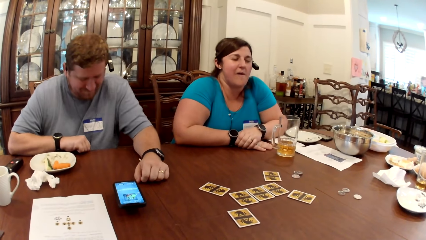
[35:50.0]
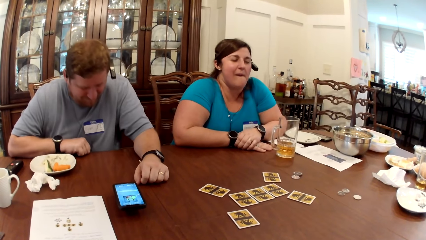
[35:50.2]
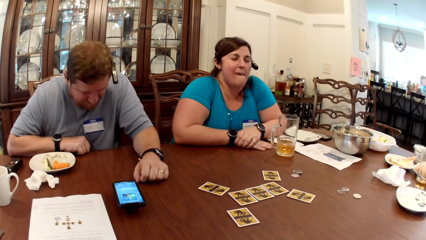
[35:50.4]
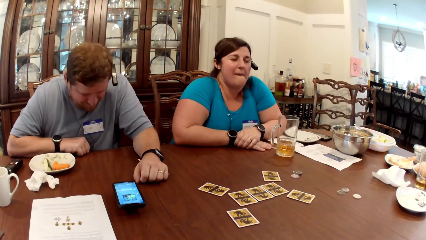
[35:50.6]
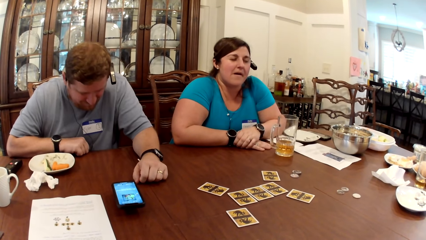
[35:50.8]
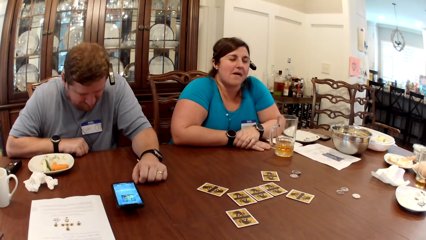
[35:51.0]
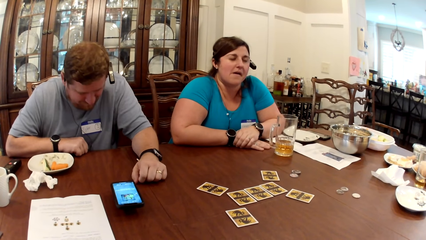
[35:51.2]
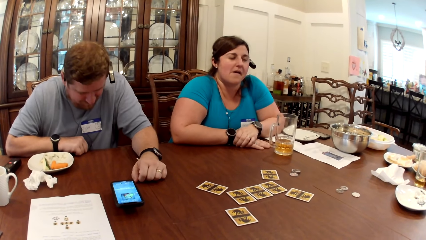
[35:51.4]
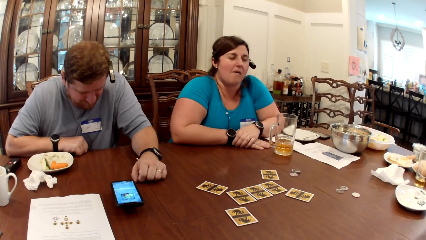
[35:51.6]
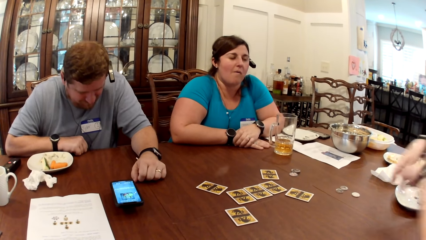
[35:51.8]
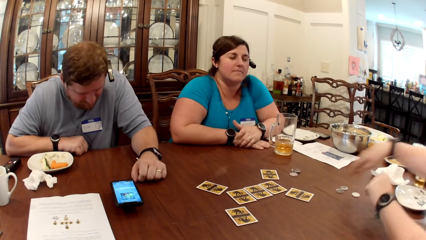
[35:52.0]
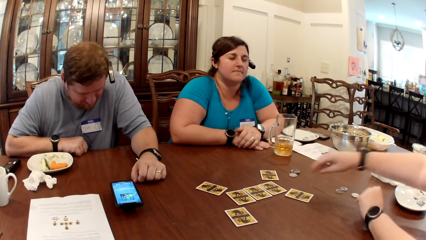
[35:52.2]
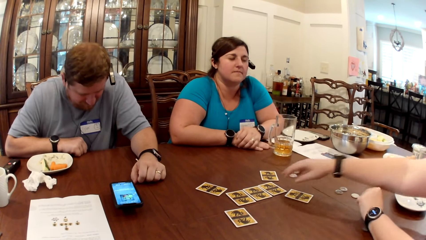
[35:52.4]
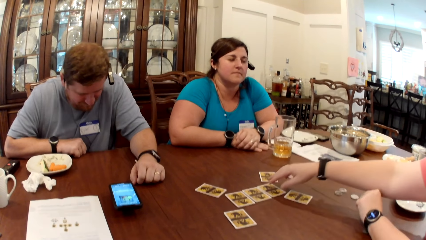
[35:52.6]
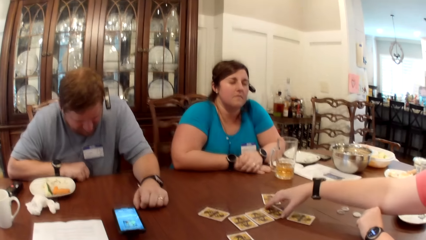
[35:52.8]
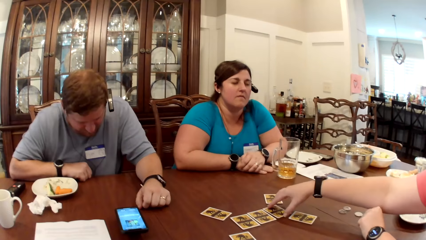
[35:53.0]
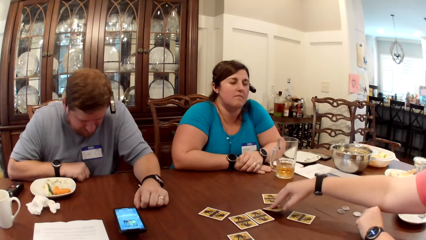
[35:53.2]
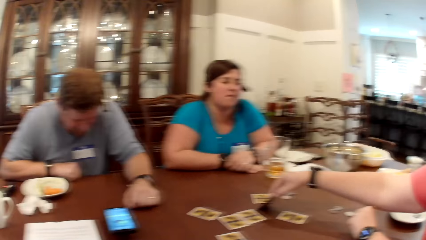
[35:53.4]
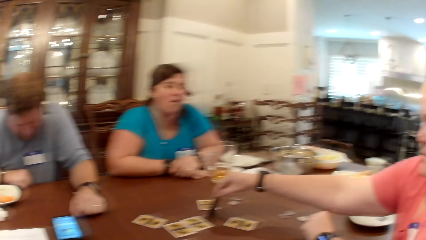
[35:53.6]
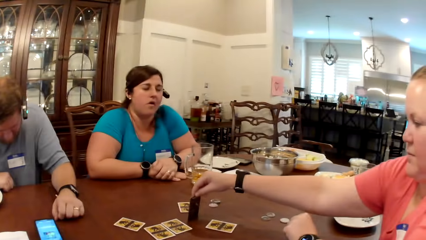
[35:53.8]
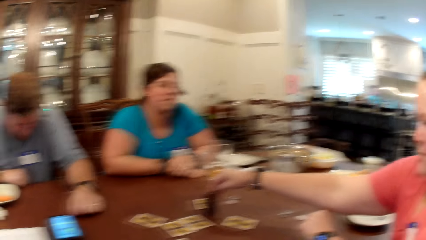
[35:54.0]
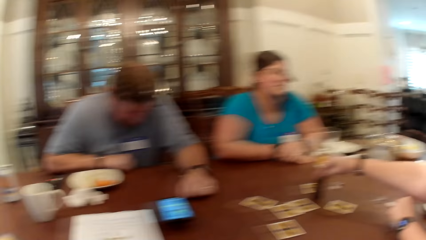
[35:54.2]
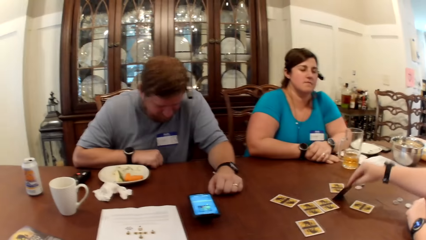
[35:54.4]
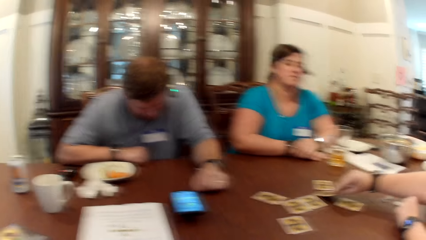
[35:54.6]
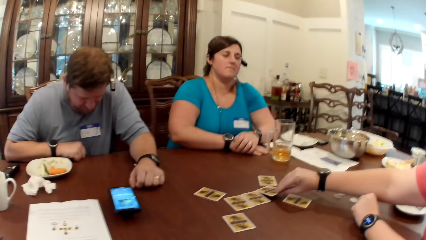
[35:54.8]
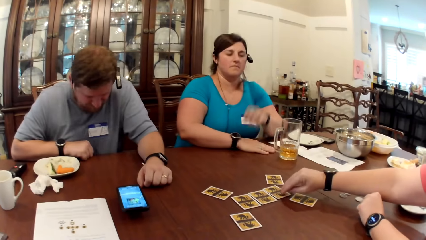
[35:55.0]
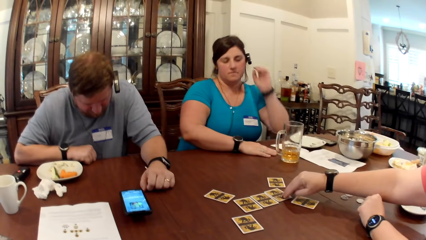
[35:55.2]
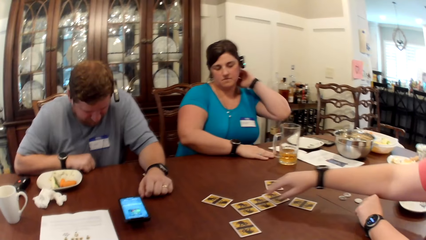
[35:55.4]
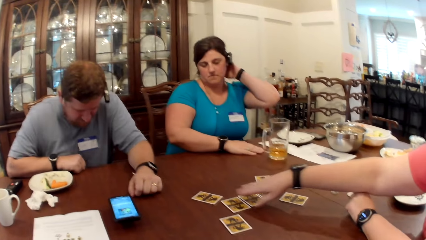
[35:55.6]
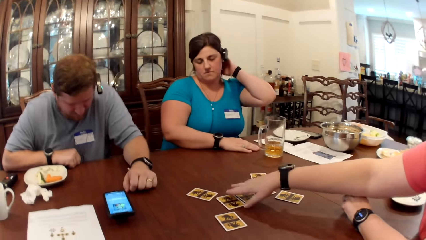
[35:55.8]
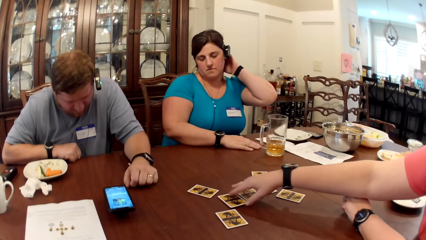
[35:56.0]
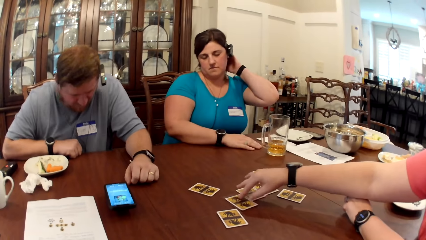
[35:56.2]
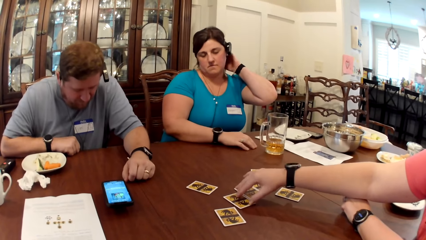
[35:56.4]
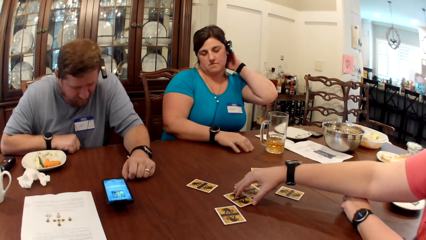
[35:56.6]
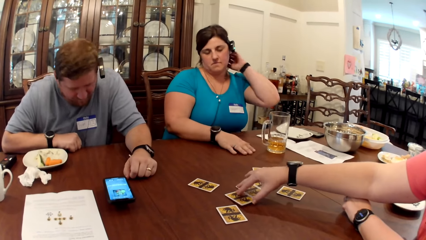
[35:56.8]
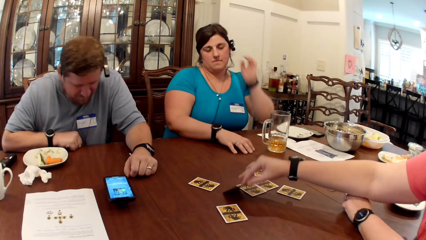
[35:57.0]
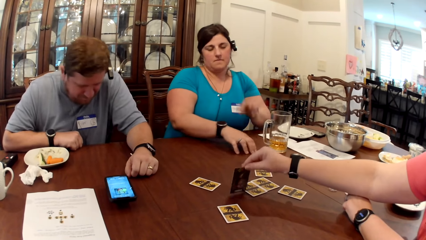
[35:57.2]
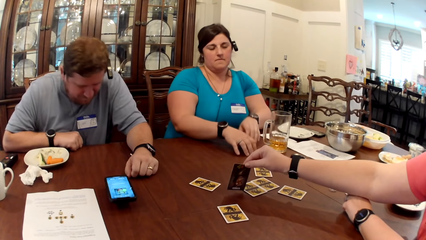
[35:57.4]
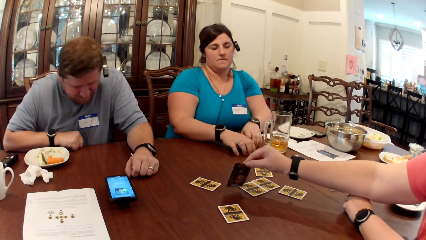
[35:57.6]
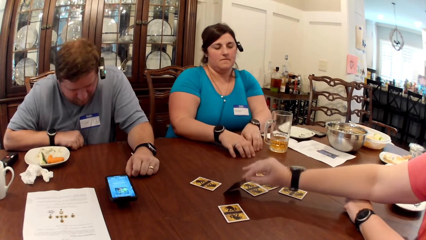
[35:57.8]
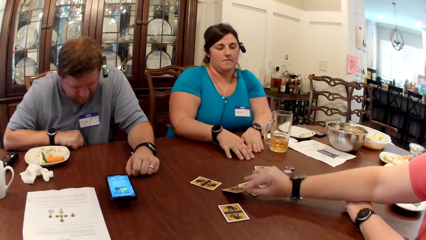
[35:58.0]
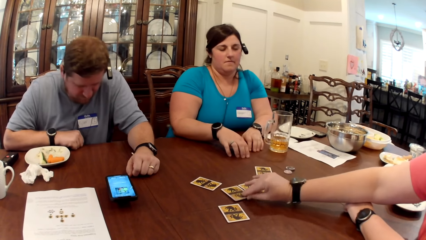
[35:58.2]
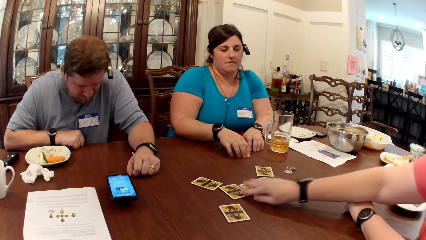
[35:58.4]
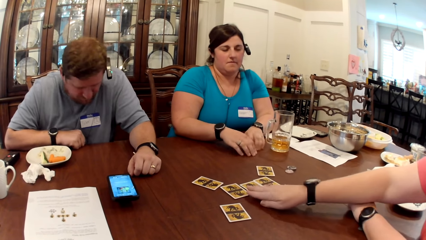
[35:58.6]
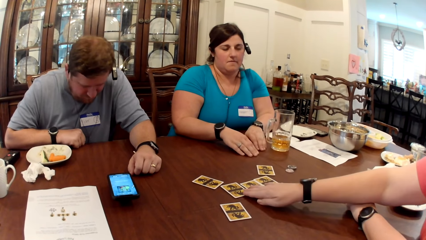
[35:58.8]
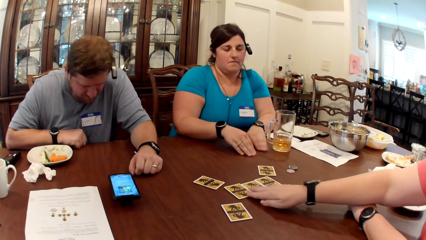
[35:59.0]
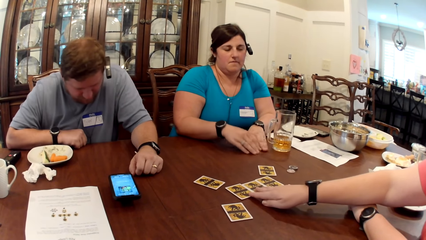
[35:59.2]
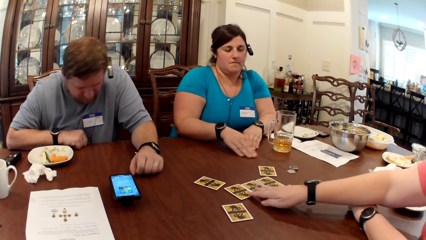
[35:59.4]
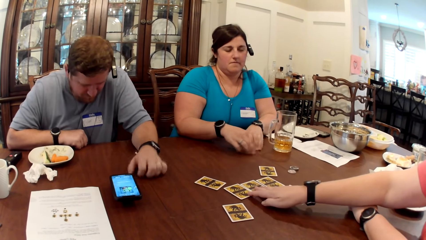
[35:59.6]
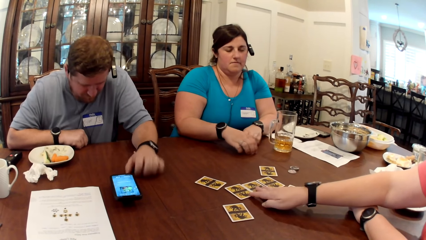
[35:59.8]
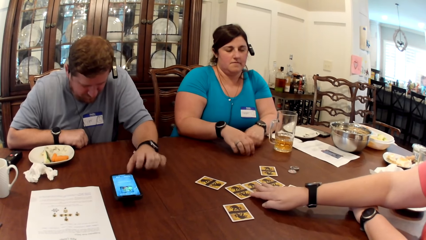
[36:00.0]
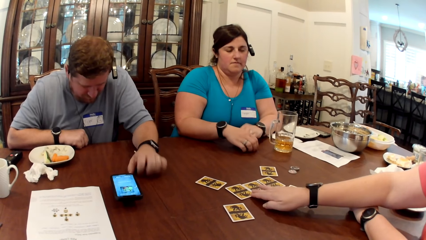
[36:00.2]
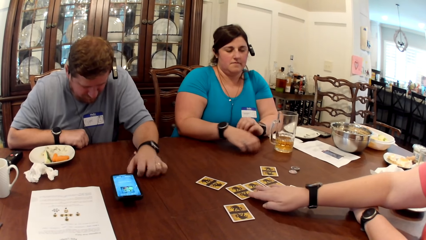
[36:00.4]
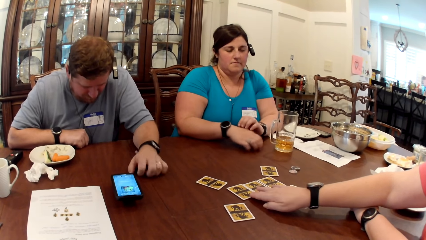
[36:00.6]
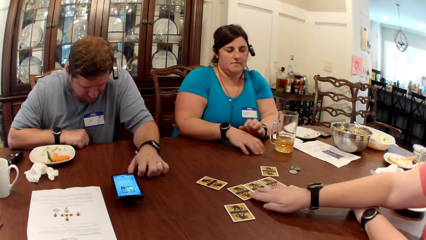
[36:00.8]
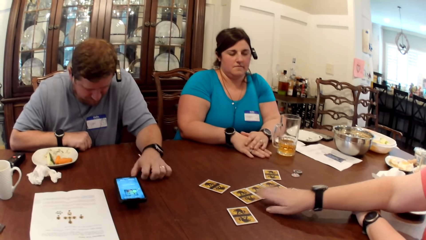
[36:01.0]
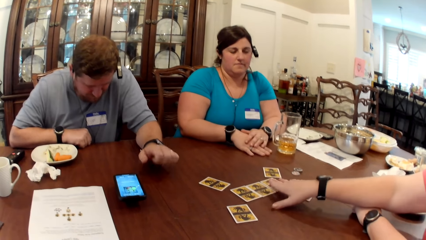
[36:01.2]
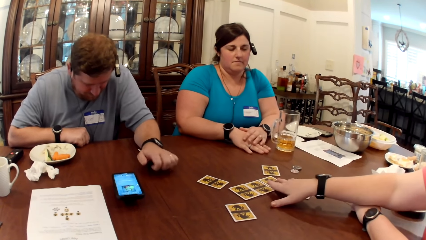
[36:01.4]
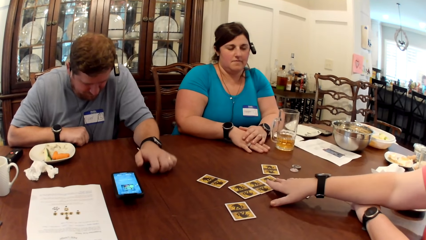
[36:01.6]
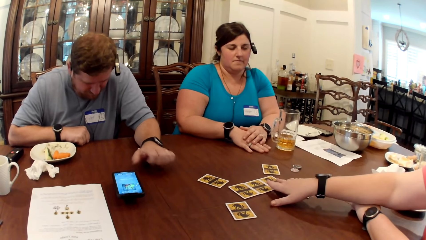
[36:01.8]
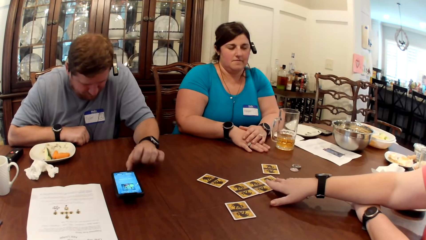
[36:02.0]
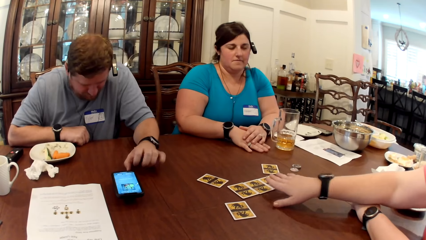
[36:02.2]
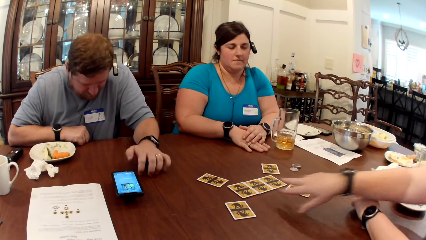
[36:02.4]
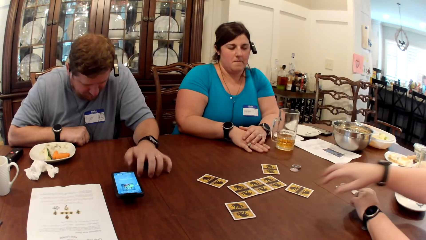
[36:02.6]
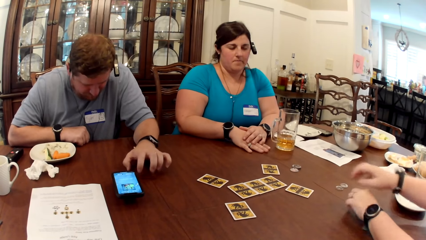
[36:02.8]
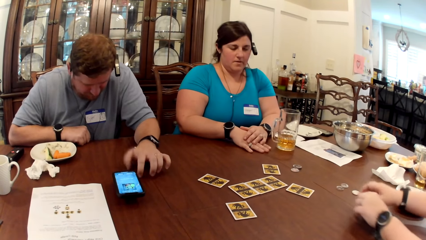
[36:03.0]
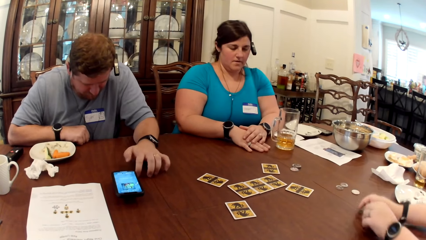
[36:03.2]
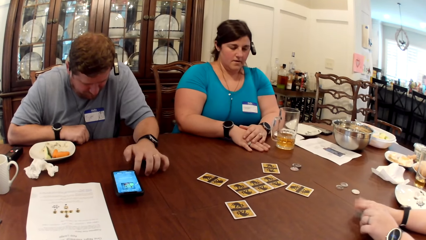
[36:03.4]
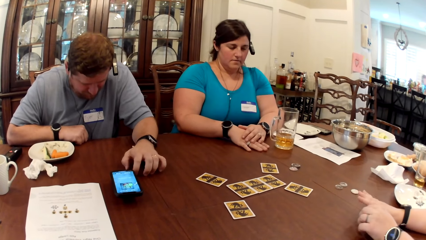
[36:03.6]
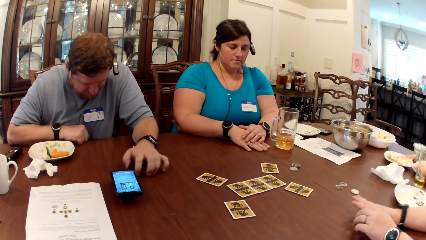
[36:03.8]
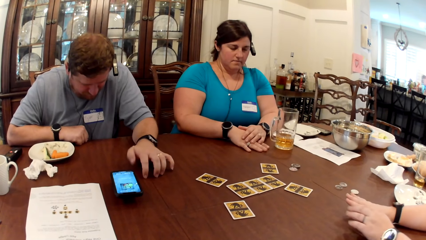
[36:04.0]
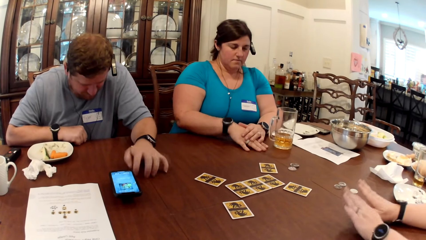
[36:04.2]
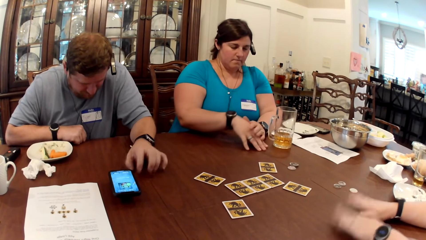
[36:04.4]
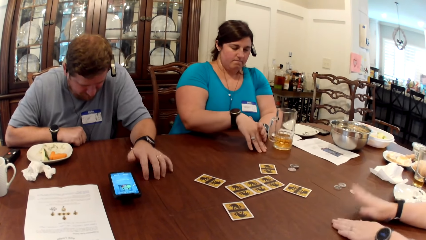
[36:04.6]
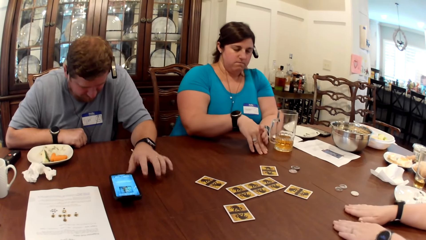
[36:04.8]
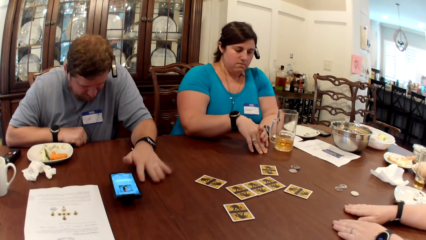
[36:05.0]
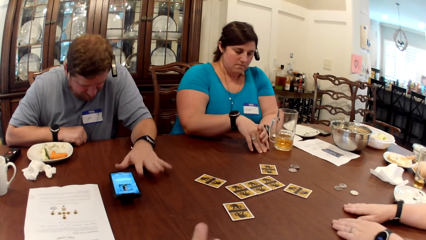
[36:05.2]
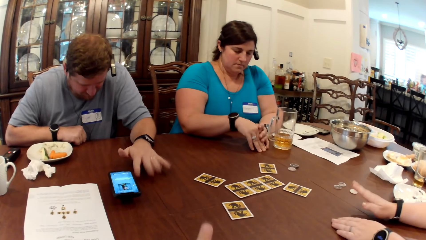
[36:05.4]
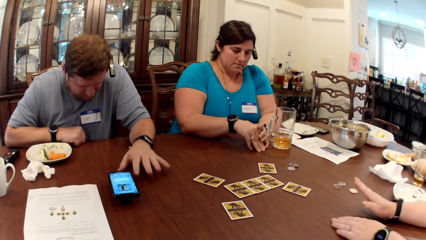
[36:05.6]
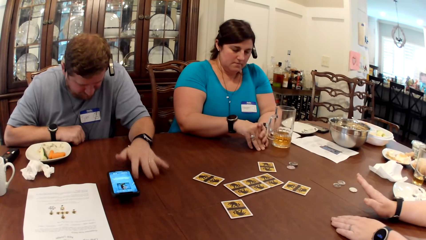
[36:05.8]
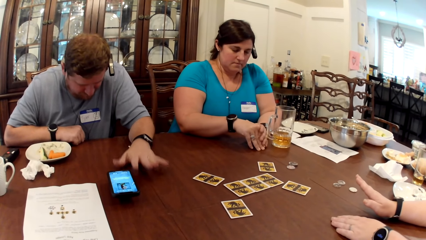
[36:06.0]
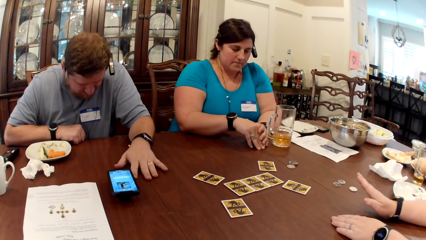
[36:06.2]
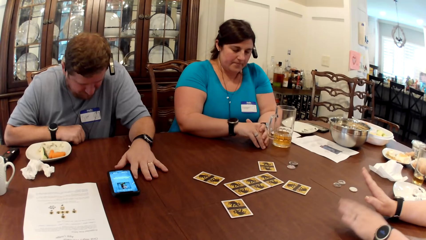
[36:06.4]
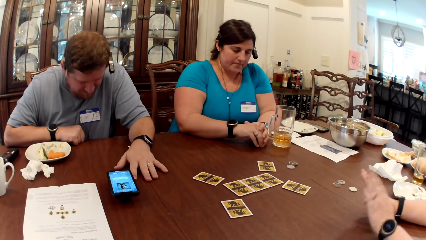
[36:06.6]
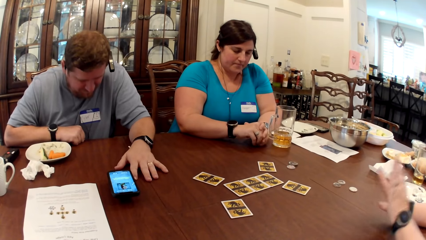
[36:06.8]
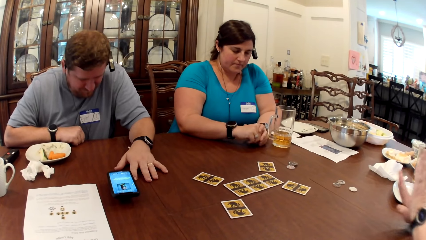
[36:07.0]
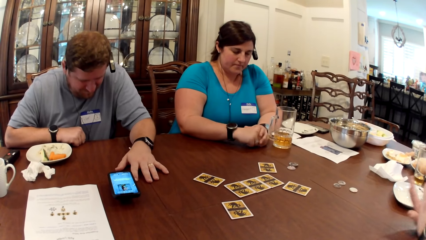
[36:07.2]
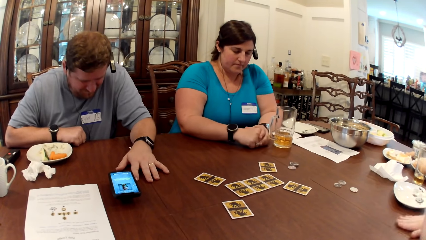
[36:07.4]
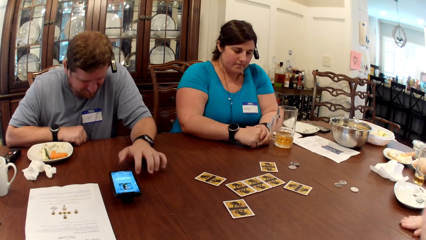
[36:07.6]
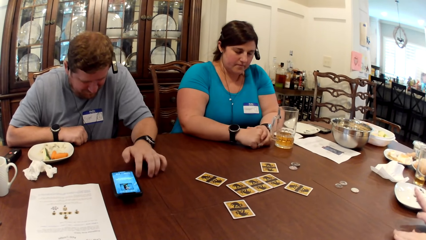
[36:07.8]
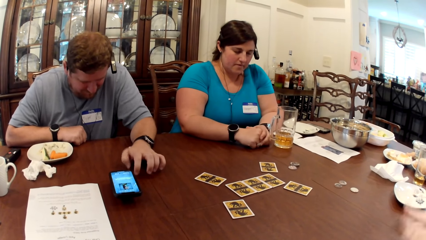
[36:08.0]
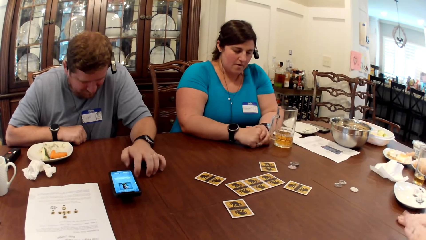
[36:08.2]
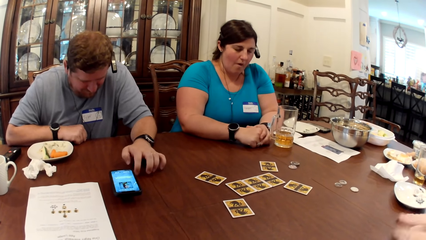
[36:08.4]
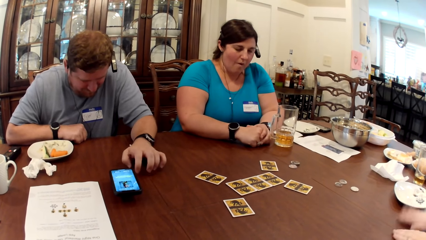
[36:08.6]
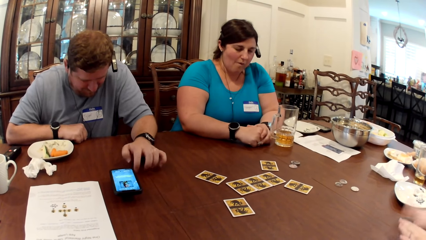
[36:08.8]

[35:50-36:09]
The woman picks a card from the table with her right hand. She places the card in her right hand on the table. She picks a card from the table with her right hand. She places the card in her right hand on the table. She touches a set of cards on the table with her left hand. The man taps his left hand on the table. The woman taps both hands on the table.
